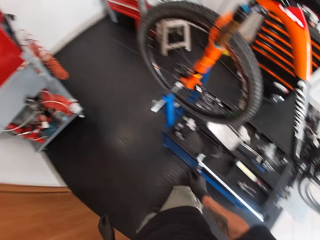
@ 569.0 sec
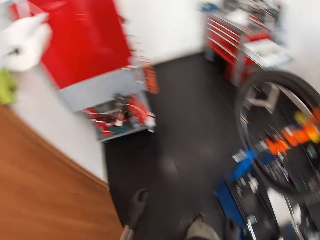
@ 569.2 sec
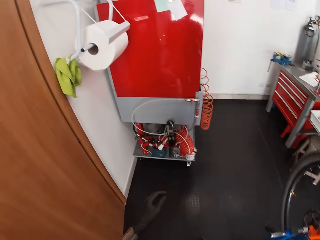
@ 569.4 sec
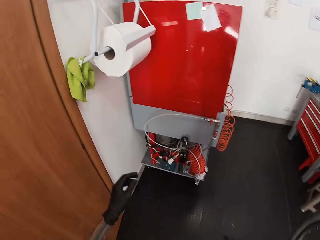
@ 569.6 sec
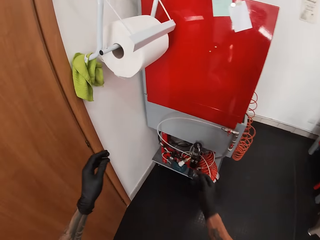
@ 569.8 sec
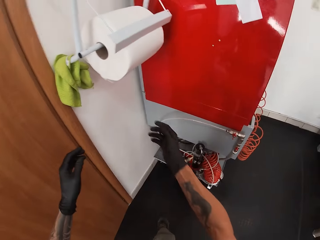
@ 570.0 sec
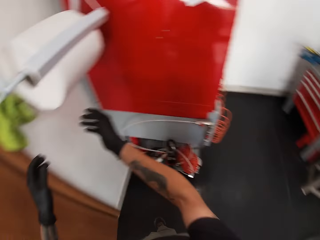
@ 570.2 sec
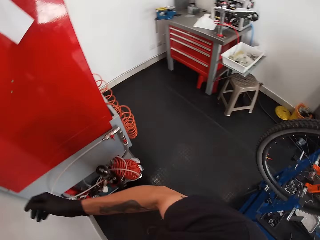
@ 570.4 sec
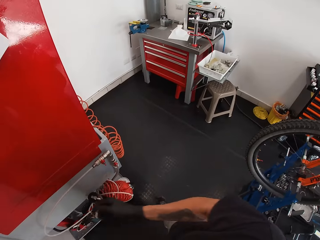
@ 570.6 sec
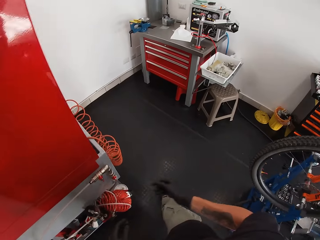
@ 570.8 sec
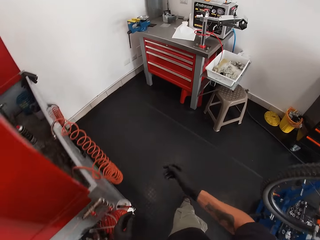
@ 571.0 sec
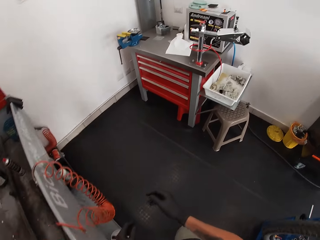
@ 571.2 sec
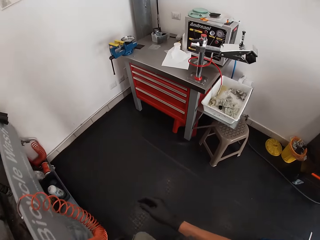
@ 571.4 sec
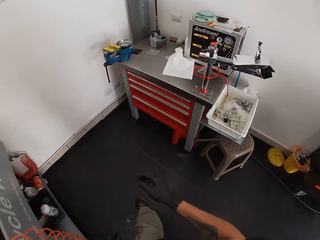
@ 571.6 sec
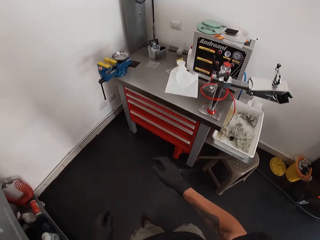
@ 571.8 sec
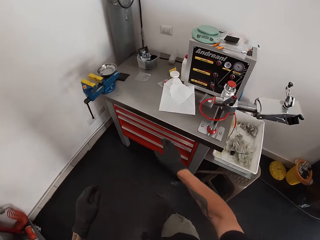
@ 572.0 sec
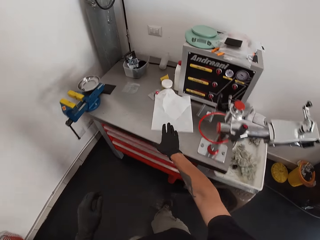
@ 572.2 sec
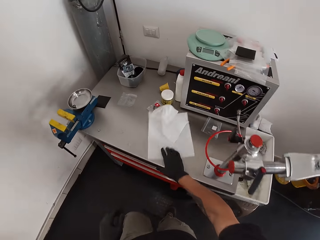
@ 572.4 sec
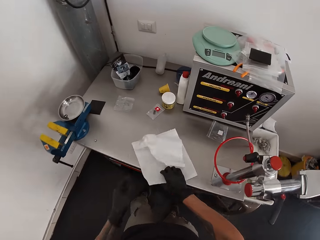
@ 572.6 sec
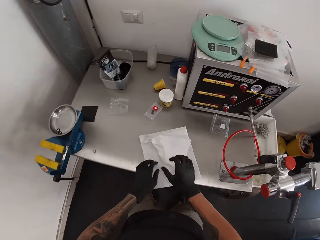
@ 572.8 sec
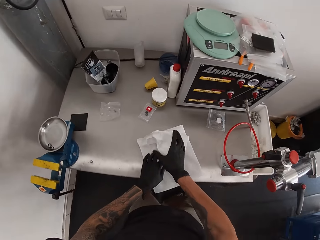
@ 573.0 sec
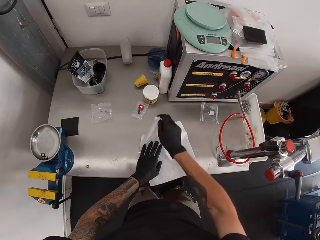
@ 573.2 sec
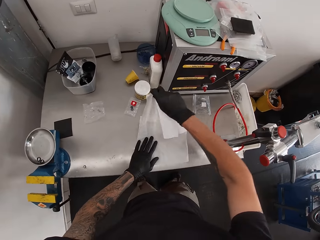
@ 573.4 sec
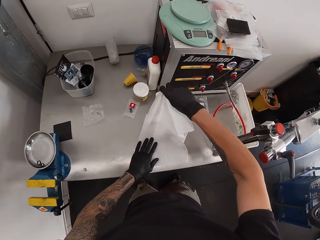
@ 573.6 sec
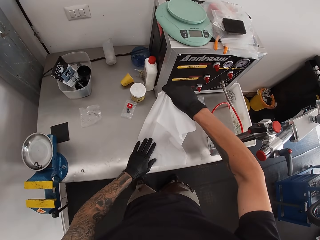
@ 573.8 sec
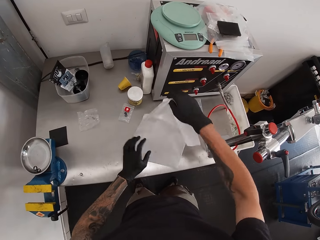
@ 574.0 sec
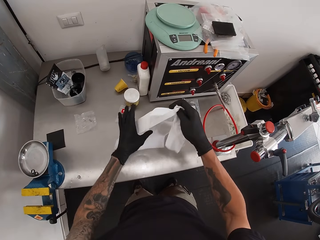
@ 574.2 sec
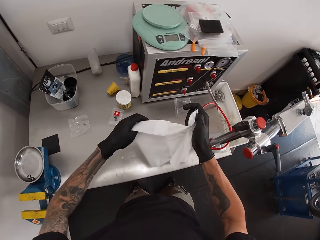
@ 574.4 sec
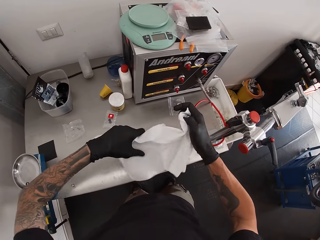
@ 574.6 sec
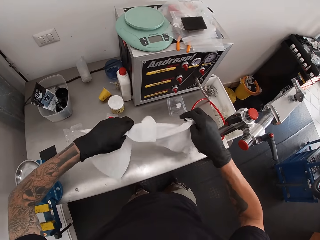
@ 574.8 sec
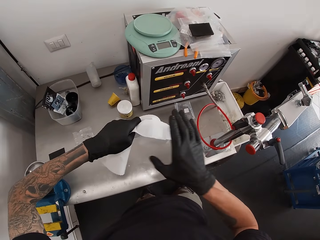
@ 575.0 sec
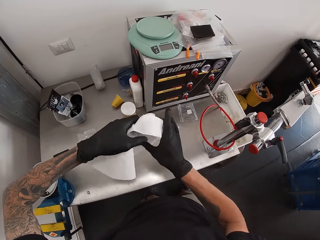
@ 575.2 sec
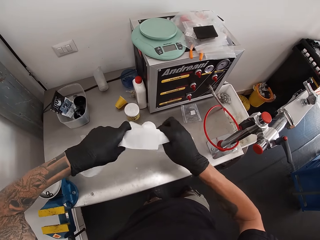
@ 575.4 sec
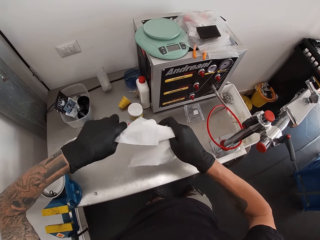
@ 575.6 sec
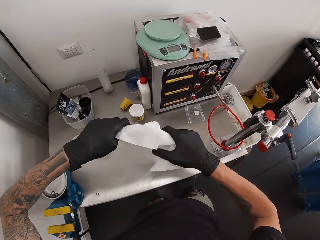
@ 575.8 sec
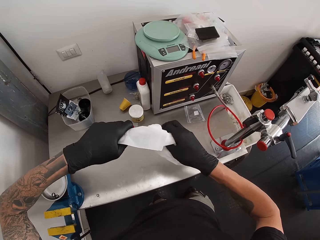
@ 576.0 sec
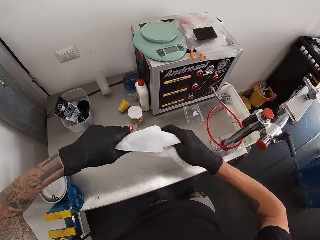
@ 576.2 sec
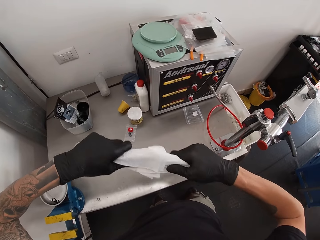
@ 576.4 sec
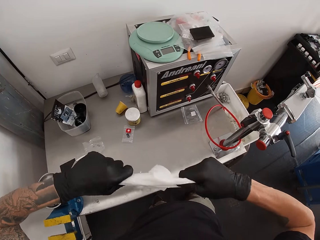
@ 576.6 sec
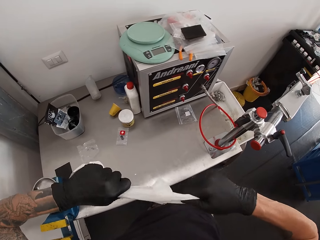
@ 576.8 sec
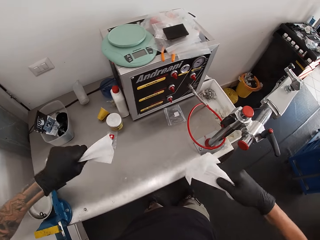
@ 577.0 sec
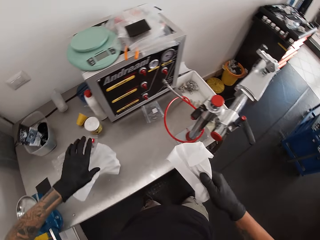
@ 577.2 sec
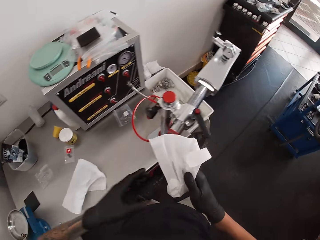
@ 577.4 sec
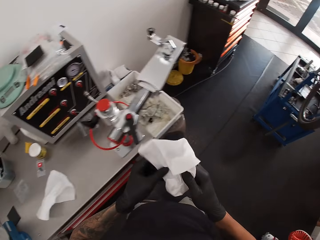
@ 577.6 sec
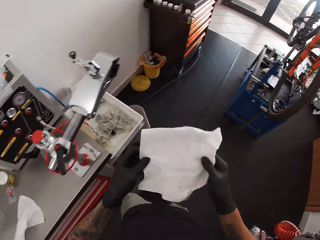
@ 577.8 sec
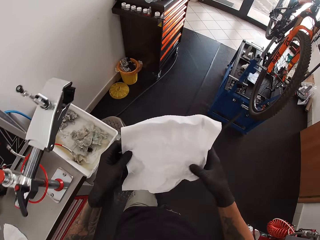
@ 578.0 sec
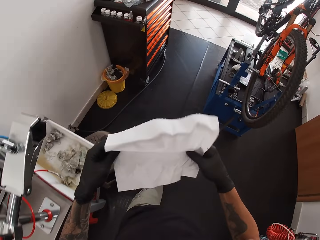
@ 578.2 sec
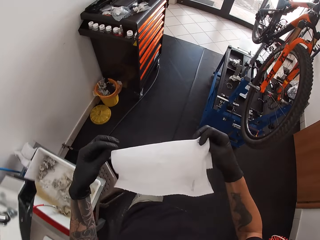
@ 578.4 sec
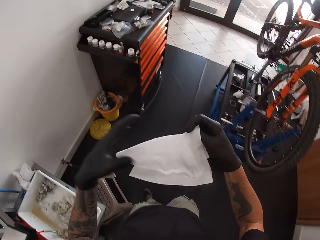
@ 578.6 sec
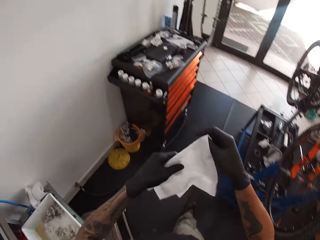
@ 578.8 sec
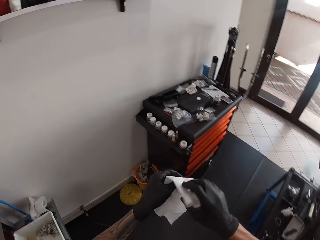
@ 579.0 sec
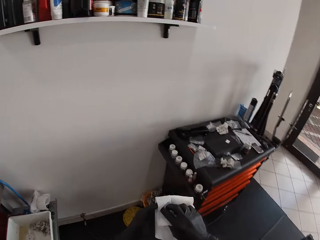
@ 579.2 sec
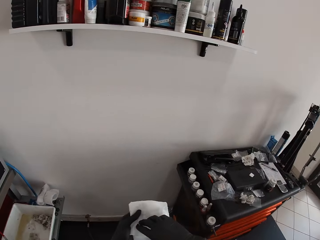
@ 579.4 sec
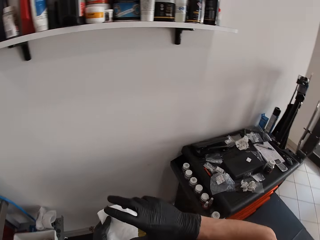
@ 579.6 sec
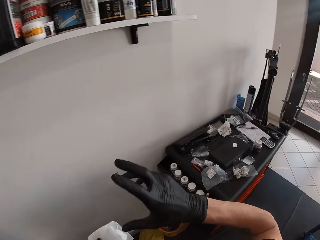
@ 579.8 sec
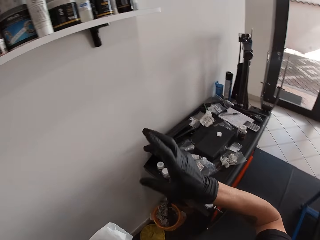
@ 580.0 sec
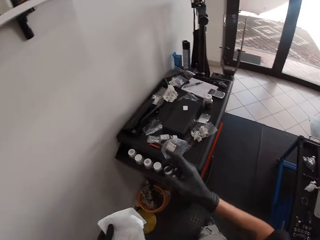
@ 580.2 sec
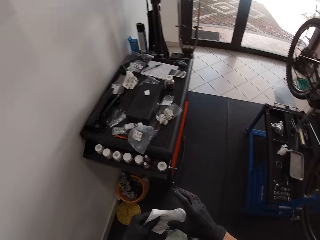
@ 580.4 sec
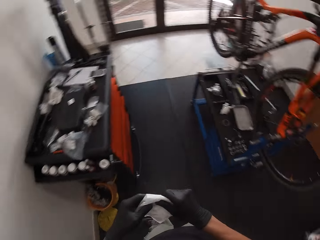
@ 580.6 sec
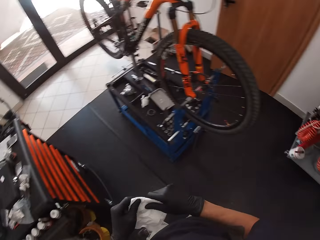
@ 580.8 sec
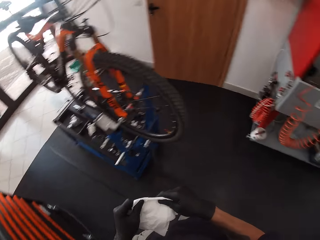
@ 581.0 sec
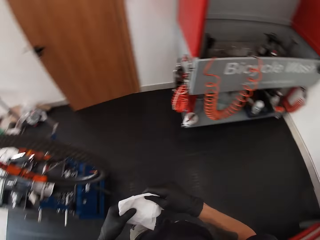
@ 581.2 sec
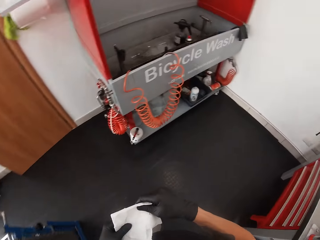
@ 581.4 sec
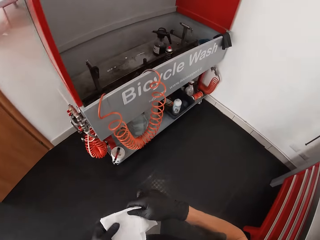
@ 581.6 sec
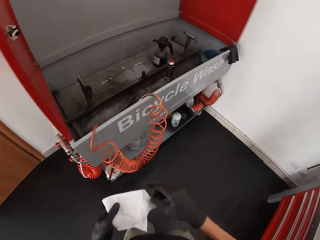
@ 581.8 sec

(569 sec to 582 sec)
The camera wearer walks in the house. He picks a tissue paper from a table with his right hand. He cuts the tissue paper with both hands. He drops the tissue paper on the table with his left hand. He folds the tissue paper with both hands. He walks in the house.

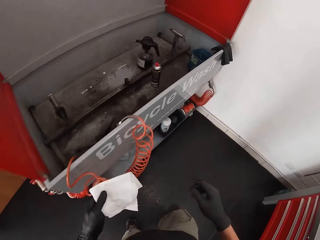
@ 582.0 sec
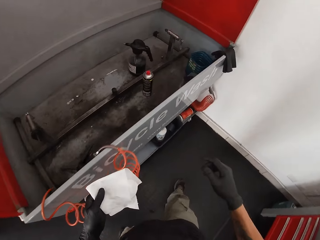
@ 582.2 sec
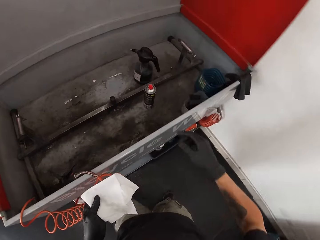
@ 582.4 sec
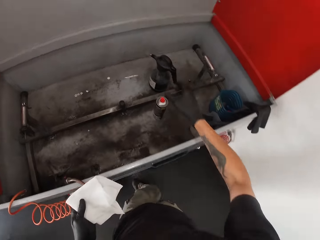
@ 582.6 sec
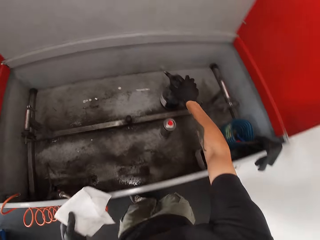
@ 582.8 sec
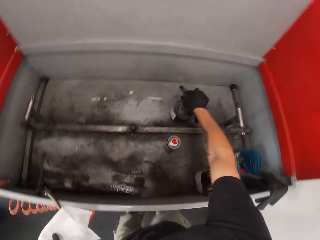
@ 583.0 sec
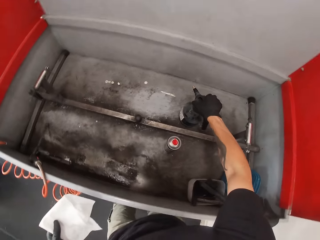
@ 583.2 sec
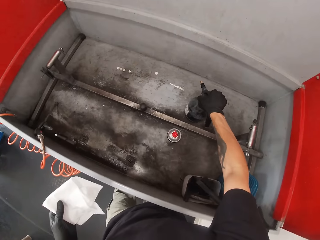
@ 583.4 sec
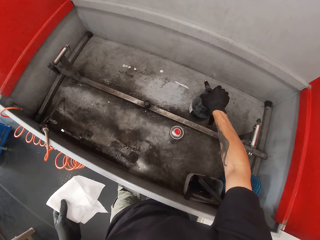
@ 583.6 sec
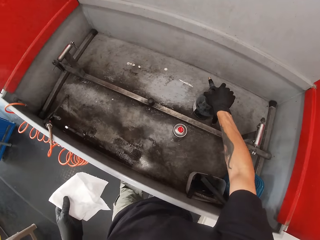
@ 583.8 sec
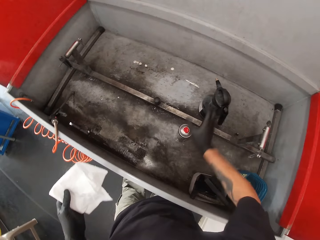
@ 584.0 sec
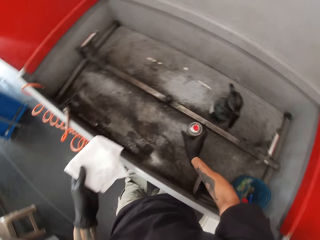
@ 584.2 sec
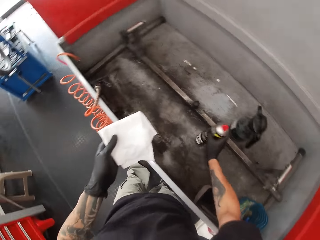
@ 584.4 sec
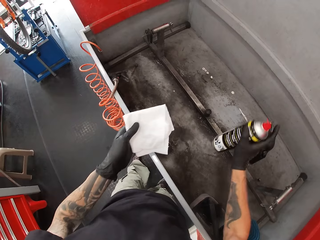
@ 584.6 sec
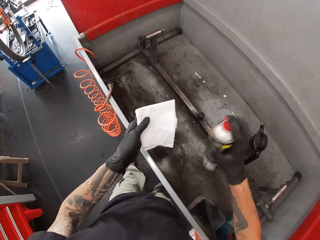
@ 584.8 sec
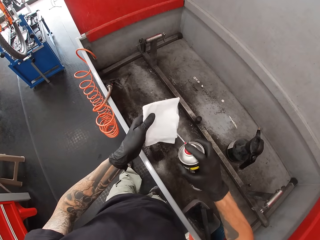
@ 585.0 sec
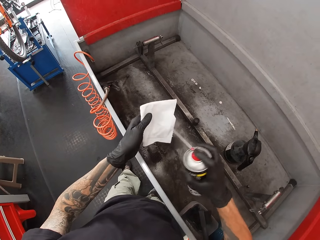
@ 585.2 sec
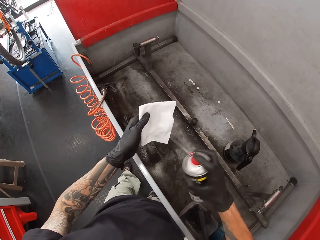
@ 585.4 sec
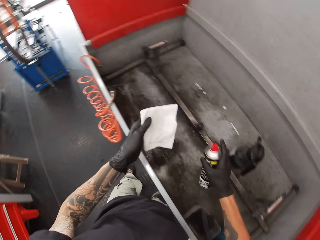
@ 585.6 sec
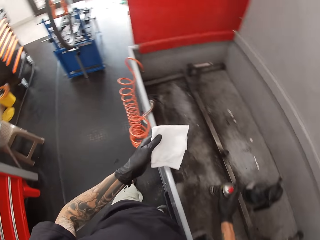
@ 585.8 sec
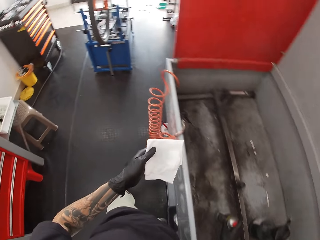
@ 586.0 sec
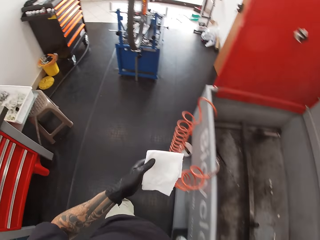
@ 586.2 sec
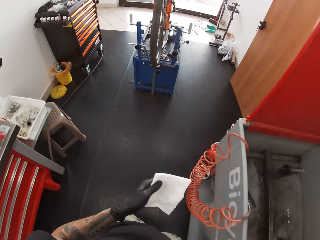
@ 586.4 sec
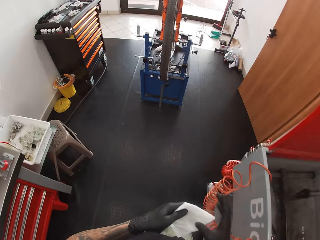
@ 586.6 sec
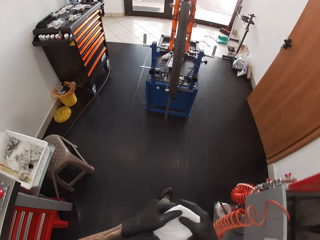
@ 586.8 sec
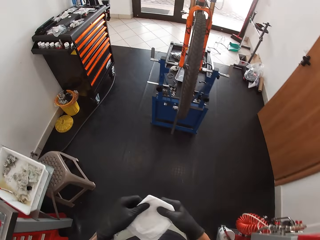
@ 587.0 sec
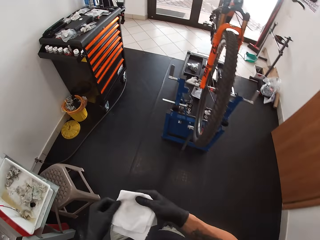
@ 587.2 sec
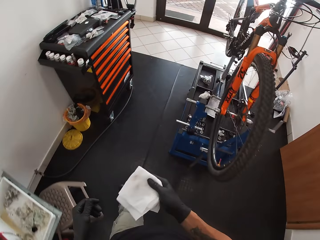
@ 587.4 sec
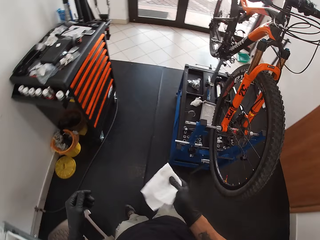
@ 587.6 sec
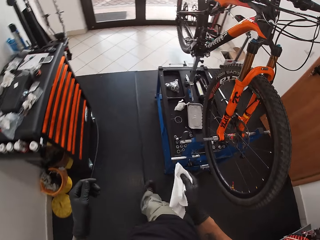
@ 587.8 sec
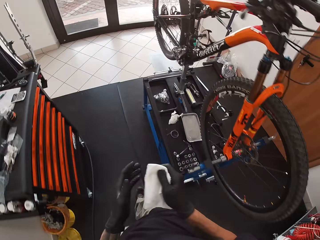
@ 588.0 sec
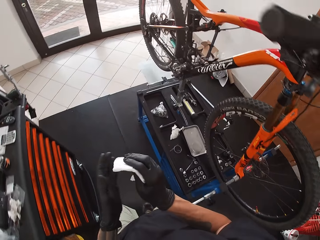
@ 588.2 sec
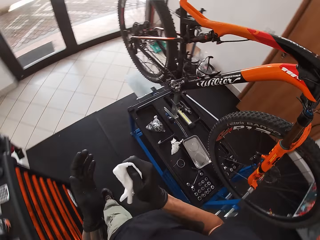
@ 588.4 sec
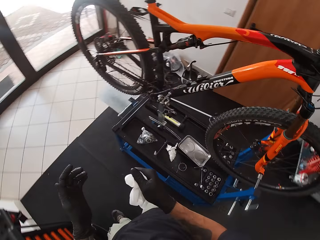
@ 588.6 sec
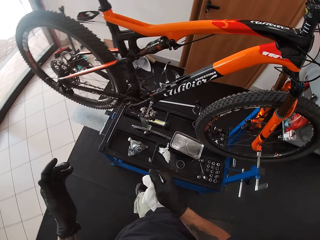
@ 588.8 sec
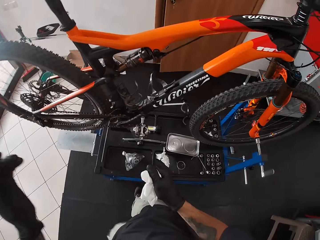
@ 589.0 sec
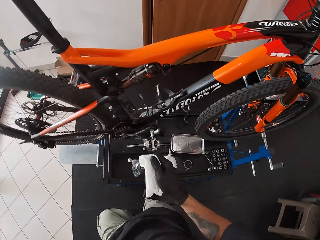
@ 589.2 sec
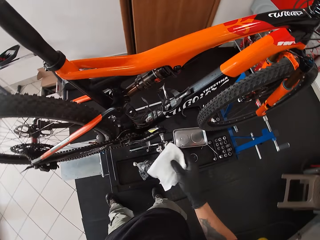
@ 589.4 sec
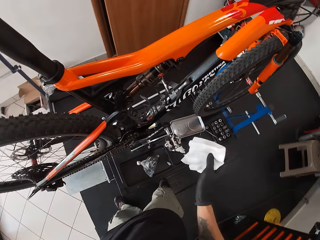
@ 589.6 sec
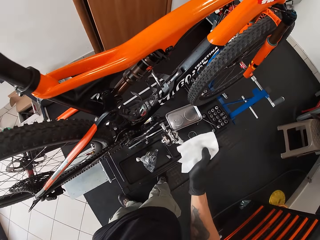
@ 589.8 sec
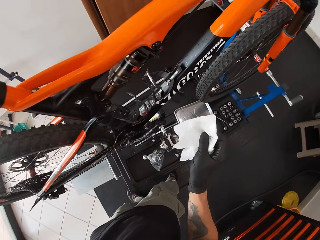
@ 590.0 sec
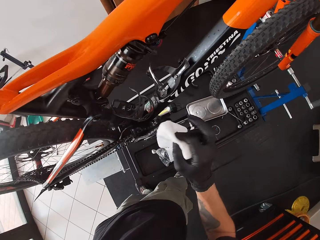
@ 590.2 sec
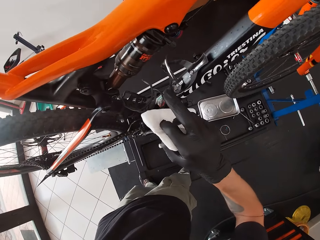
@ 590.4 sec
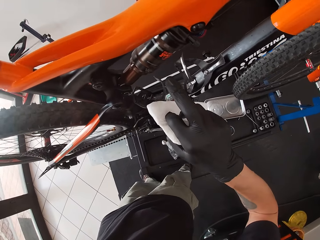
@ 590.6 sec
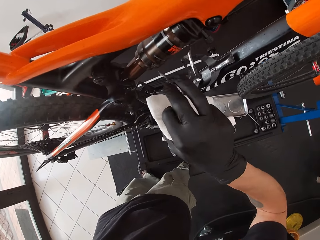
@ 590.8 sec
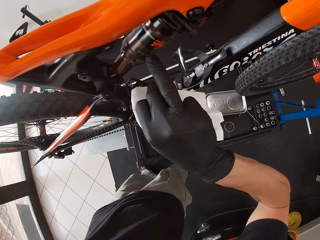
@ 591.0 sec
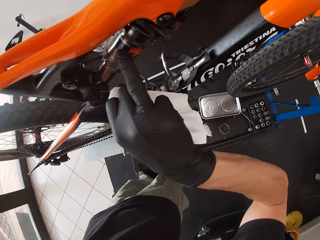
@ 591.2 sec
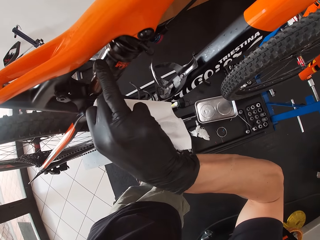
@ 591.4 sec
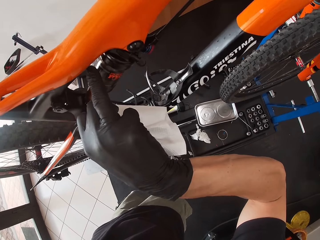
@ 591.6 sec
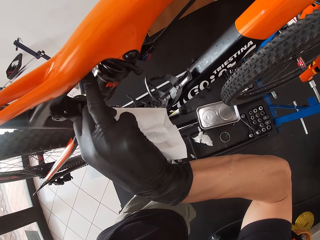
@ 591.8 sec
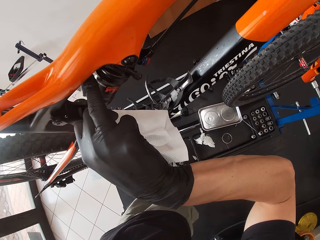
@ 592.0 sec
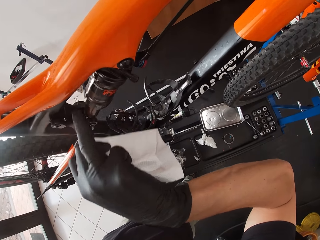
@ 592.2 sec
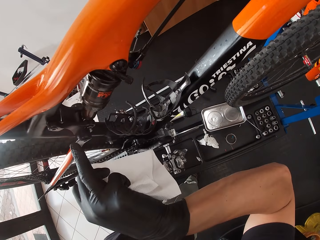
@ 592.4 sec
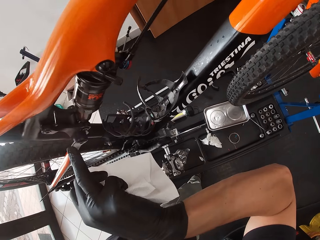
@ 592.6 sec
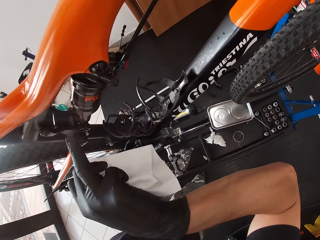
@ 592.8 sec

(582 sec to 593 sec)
The camera wearer touches a sprayer bottle with his right hand. He picks up the spray can from a kiln with his right hand. He sprays the tissue paper with the contents of the spray can in his right hand. He drops the spray can in the kiln with his right hand. He passes the tissue paper from his left hand to his right hand. He walks in the house. He rubs the engine of the bicycle with the ring finger of his right hand.
